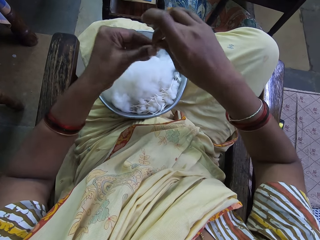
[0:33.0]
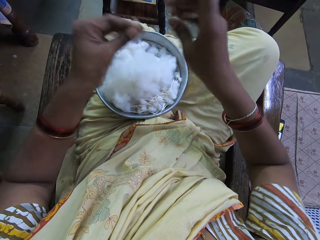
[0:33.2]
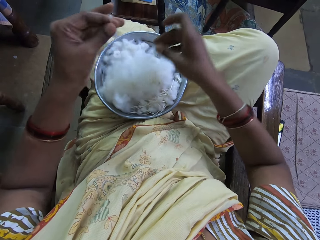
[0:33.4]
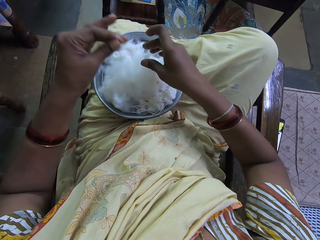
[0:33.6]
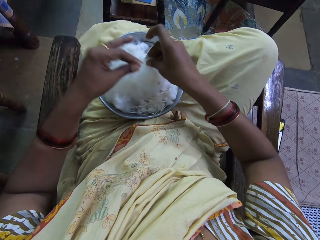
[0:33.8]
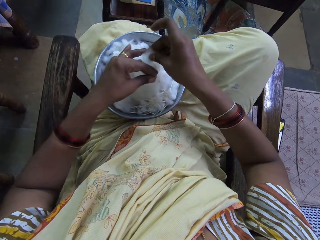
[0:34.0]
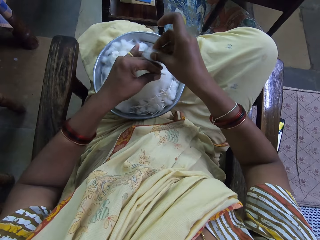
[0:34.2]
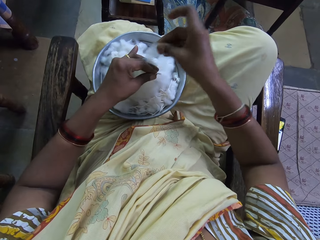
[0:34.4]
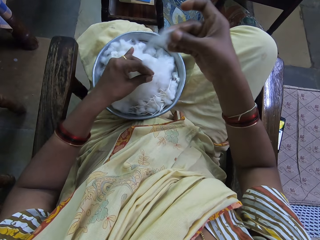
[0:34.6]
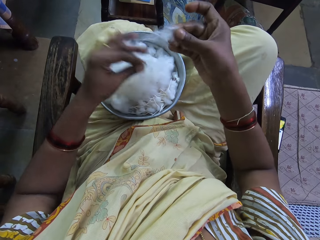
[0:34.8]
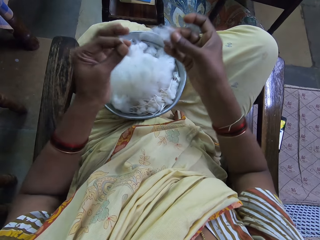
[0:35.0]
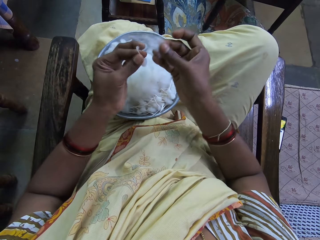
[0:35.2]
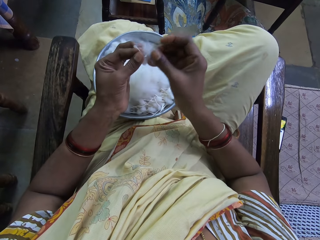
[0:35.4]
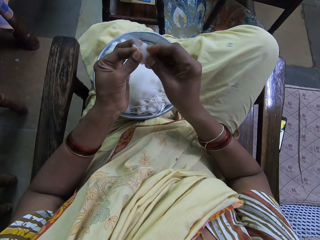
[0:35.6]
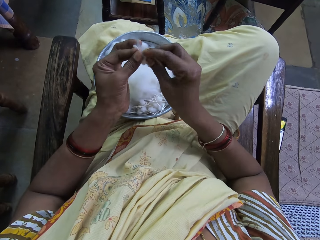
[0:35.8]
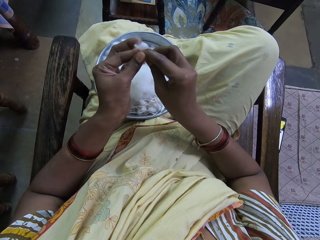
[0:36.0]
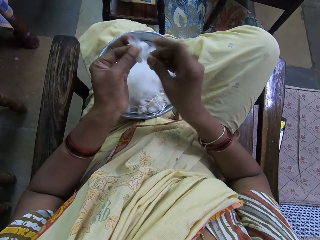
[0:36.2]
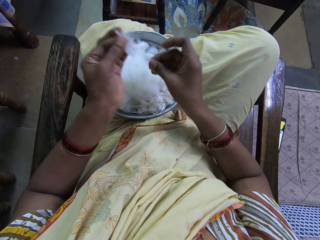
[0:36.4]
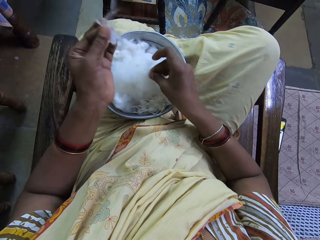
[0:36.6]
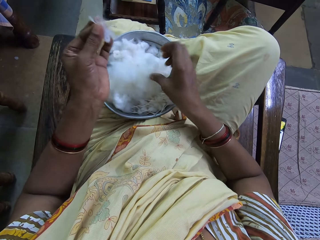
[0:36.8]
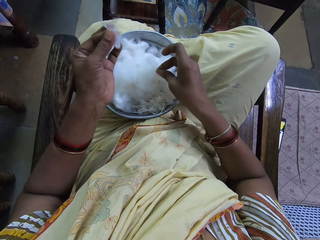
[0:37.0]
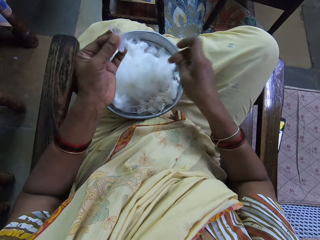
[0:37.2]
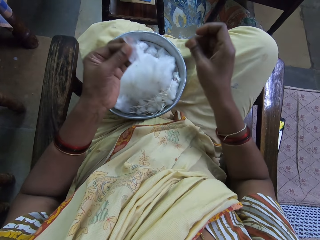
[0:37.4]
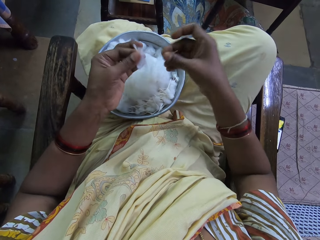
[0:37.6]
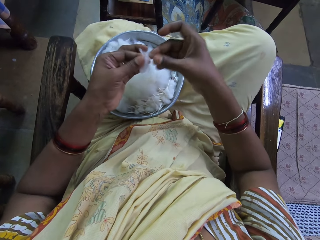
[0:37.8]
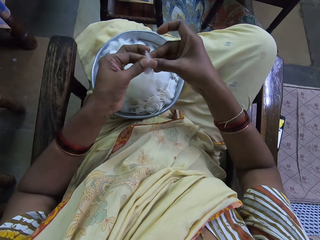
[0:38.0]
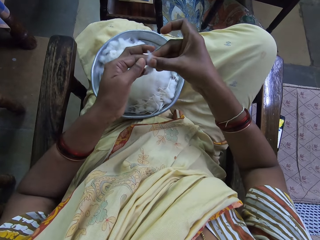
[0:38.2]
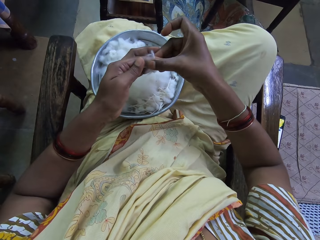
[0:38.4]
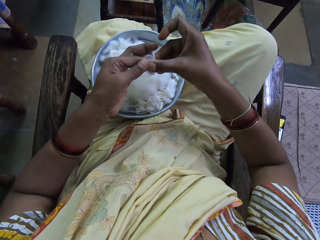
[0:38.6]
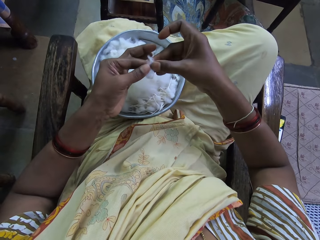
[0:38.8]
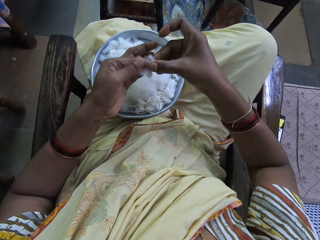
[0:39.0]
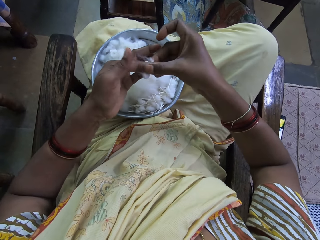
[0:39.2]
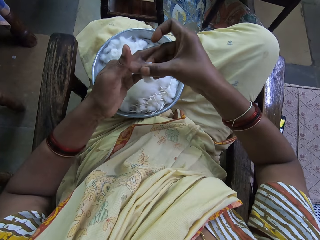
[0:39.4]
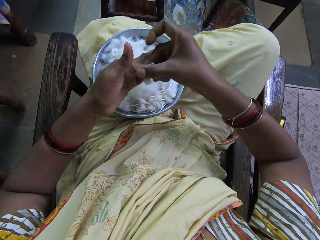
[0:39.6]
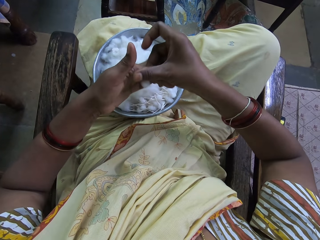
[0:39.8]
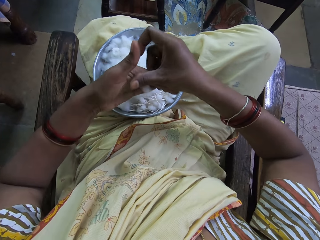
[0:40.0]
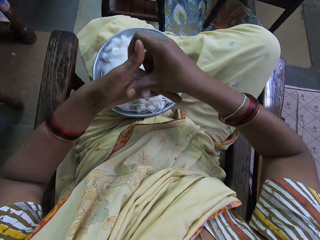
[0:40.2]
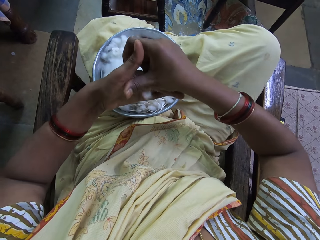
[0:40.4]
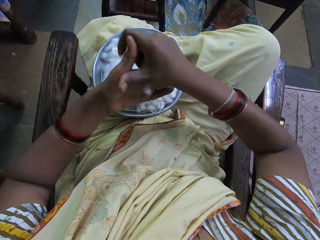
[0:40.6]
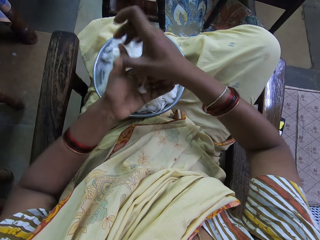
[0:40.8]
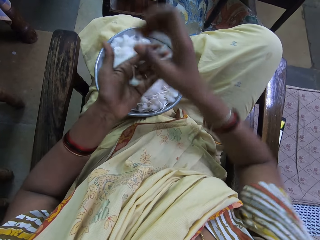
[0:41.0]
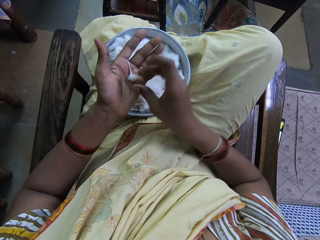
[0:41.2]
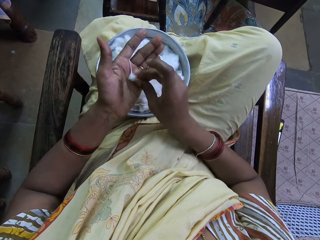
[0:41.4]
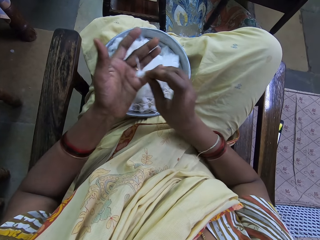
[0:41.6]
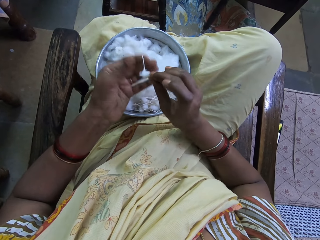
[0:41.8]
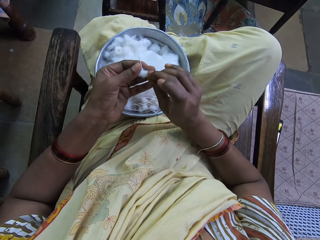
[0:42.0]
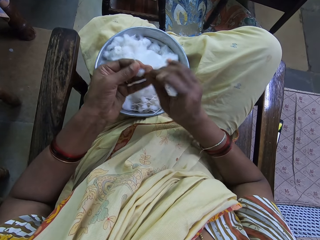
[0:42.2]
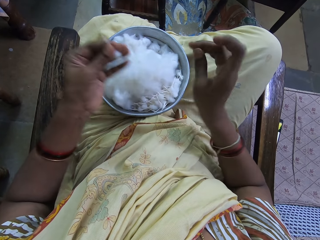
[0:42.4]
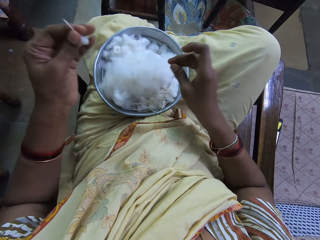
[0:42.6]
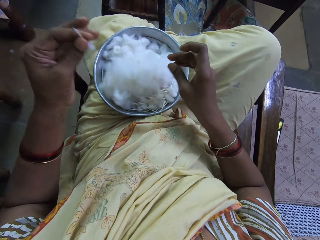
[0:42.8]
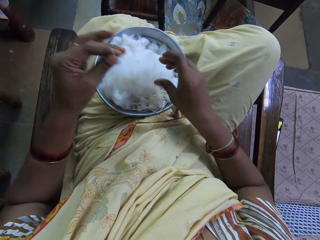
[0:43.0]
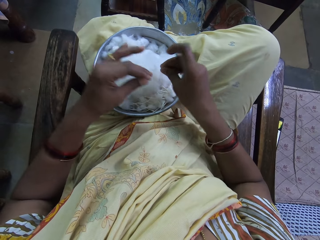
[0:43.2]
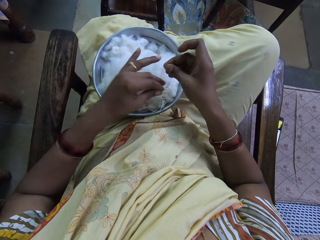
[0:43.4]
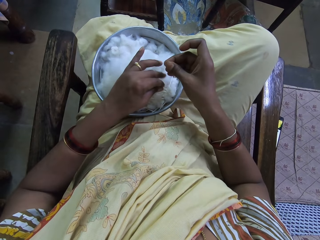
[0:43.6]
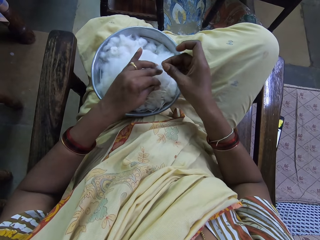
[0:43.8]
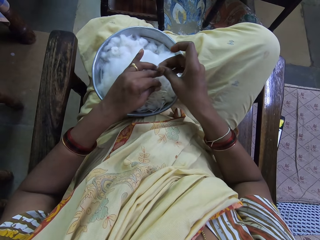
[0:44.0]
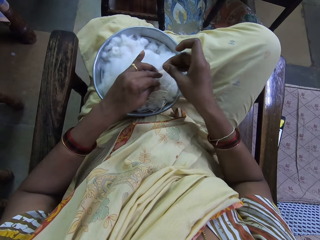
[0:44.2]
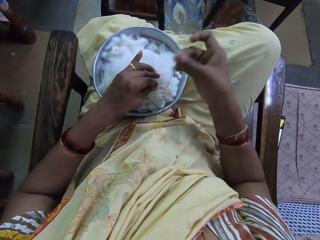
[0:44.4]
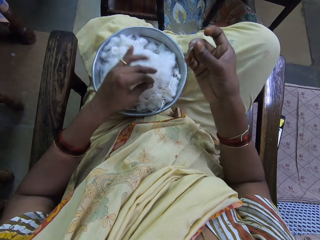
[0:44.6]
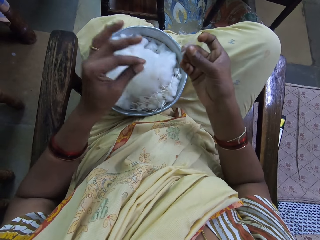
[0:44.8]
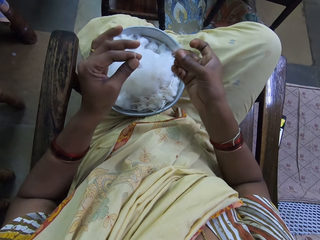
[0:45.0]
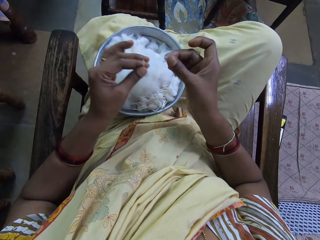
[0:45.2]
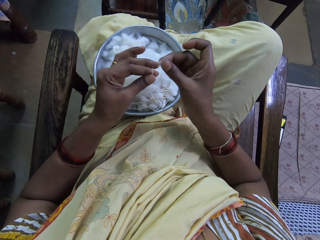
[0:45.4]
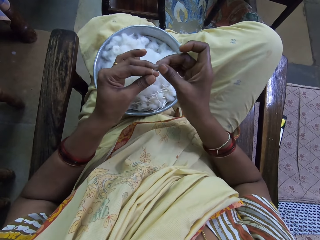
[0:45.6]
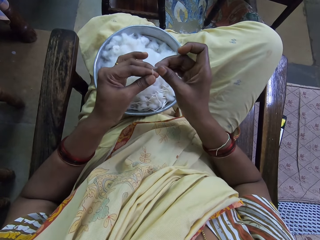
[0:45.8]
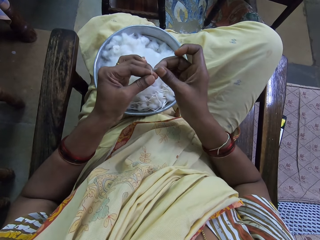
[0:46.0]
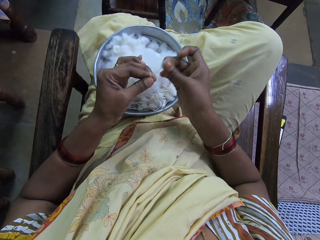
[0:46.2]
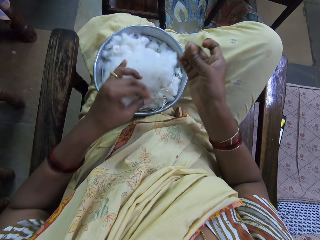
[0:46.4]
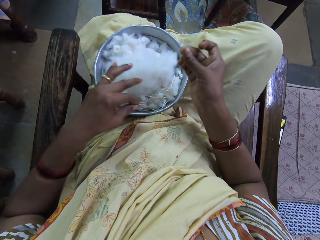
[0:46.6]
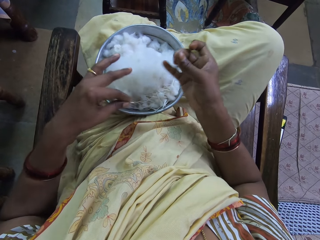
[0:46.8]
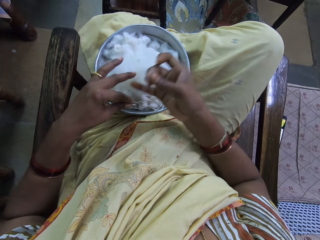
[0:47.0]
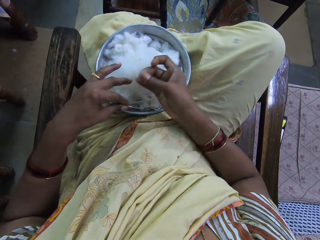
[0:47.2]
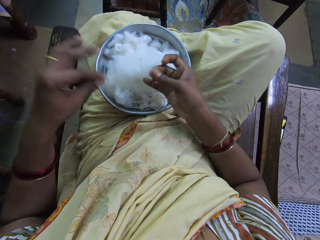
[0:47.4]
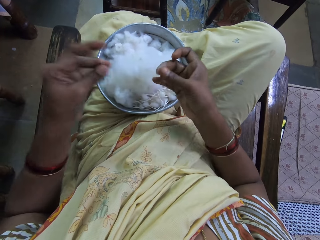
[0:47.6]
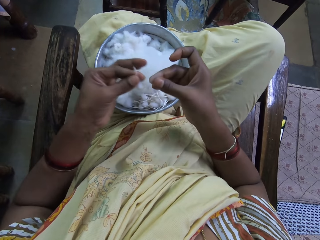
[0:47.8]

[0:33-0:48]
The camera wearer picks up the cotton wool. They cut the cotton wool. They join the cotton wool together. They put down the cotton wool. They shape the cotton wool. They rotate the cotton wool. They pick up the cotton wool. They cut the cotton wool. They separate the cotton wool.

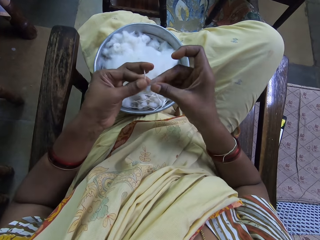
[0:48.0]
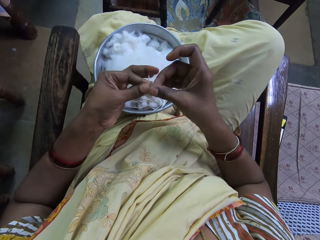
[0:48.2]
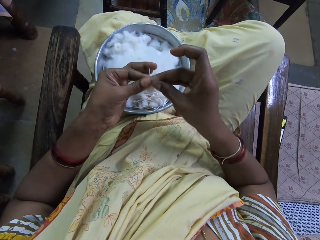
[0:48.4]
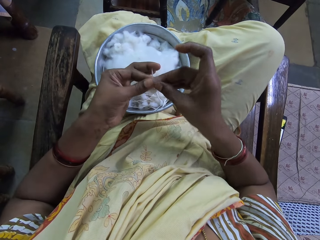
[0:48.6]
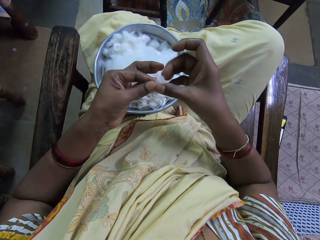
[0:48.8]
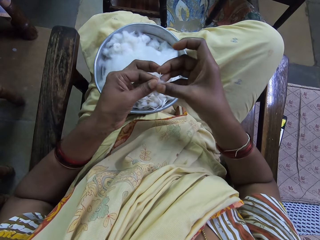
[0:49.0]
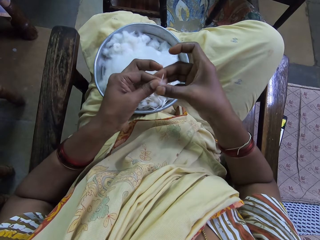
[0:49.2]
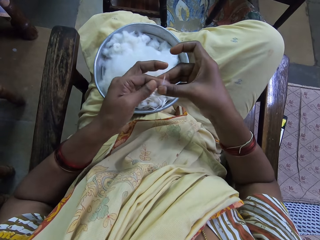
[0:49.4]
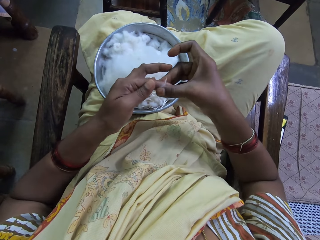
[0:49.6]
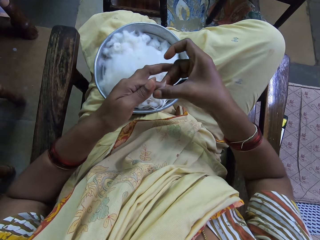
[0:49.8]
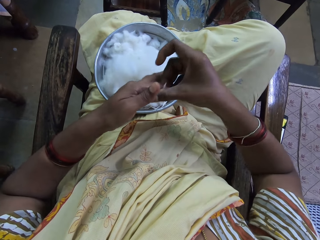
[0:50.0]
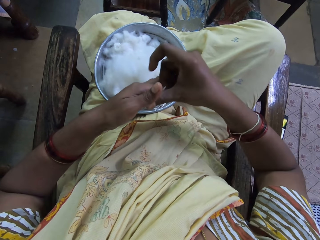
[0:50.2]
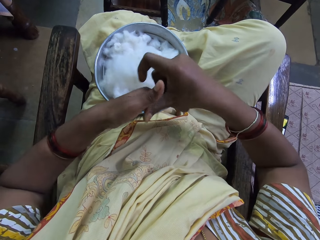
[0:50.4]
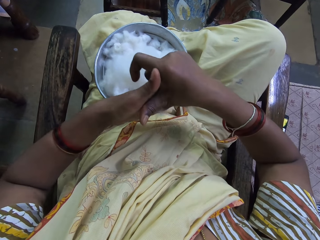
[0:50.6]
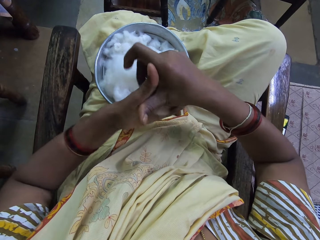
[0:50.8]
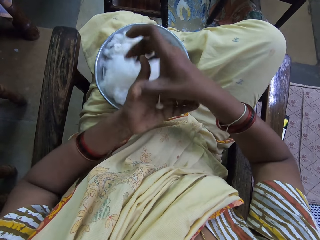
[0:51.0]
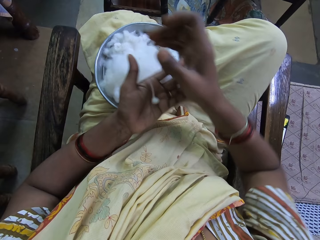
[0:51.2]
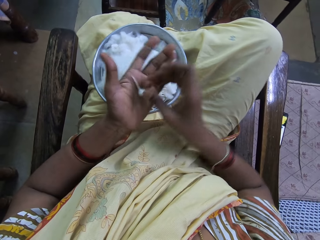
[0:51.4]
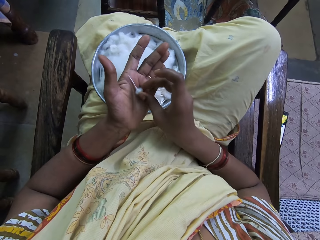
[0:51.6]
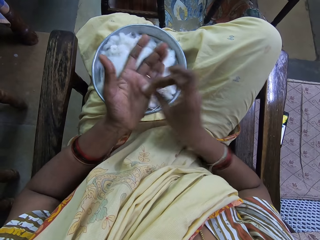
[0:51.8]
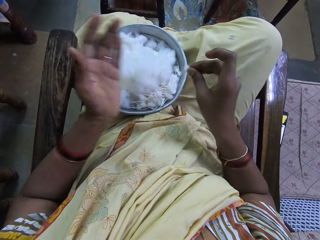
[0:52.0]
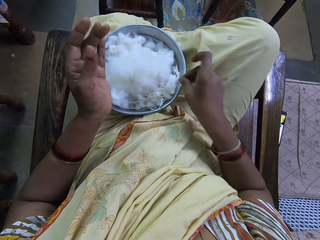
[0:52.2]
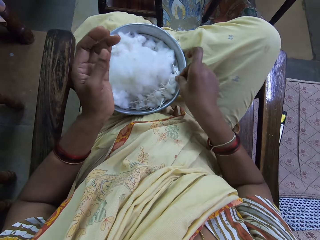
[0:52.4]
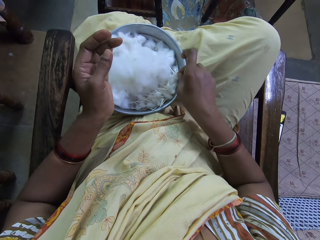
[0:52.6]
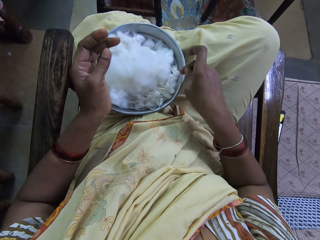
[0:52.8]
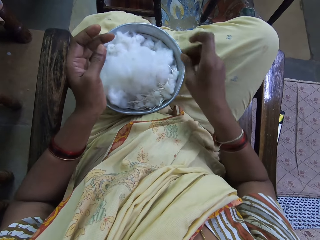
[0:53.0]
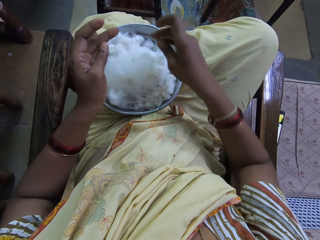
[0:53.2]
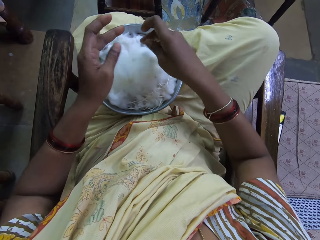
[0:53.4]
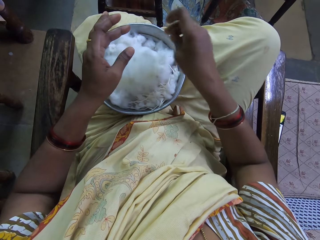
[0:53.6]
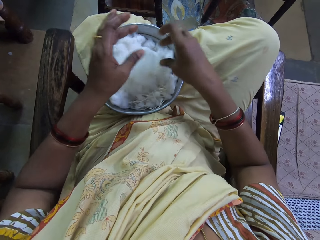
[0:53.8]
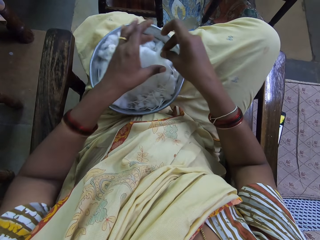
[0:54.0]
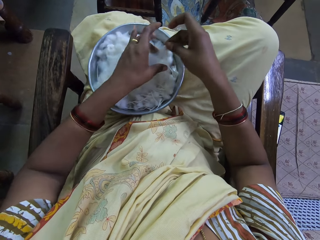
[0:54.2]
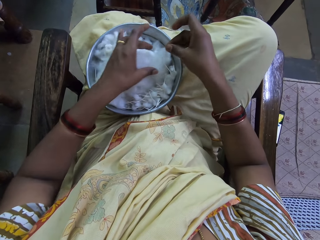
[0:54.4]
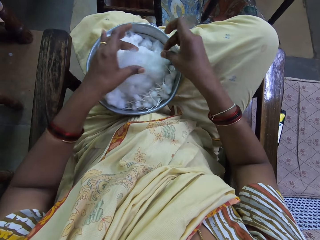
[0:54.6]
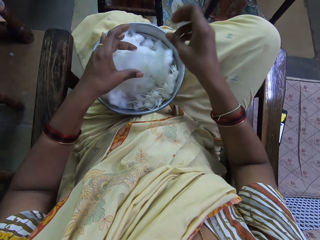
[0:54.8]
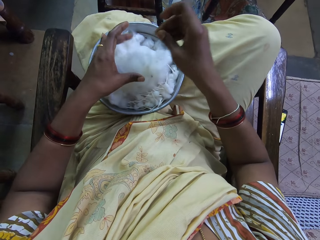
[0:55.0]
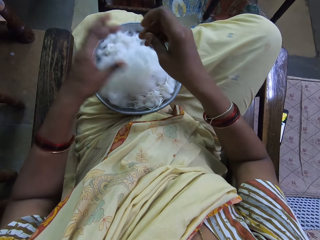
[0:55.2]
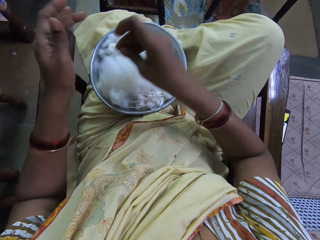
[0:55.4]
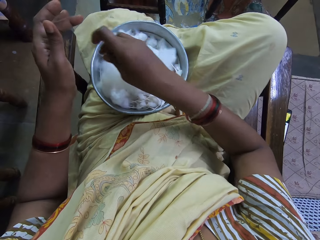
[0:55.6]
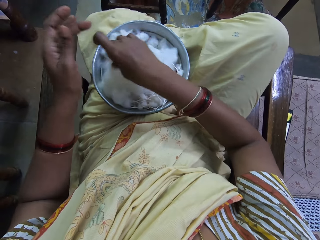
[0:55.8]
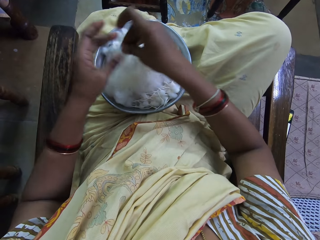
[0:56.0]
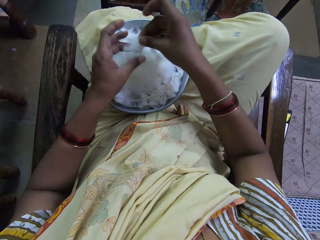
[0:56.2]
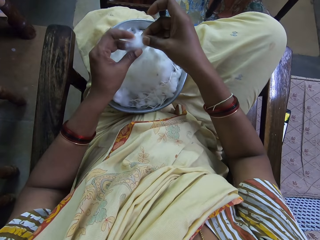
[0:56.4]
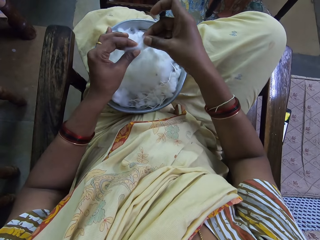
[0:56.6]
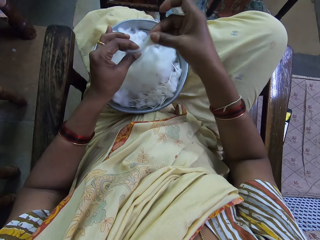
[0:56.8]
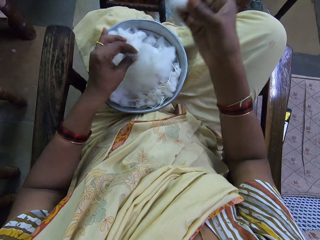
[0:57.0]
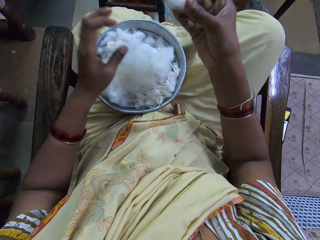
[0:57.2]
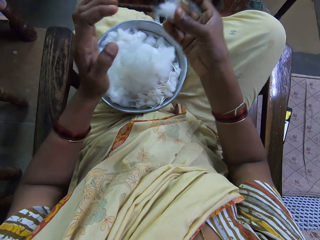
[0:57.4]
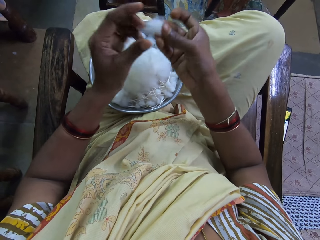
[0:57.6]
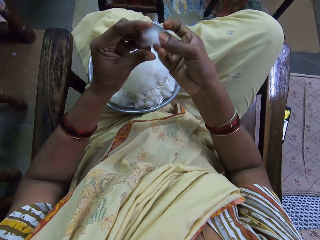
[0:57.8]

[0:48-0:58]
The camera wearer joins the cotton wool together. They rotate the cotton wool. They pick up the cotton wool. They put down the cotton wool. They take the cotton wool. They cut the cotton wool. They shape the cotton wool.
